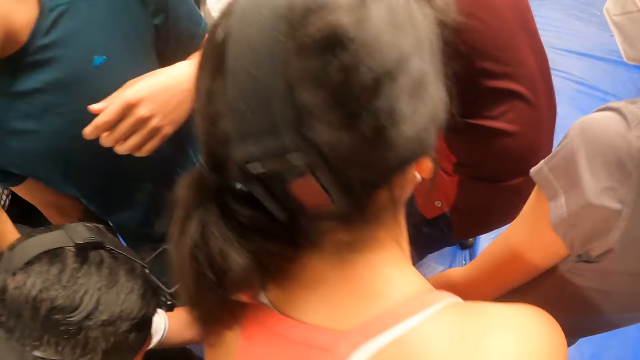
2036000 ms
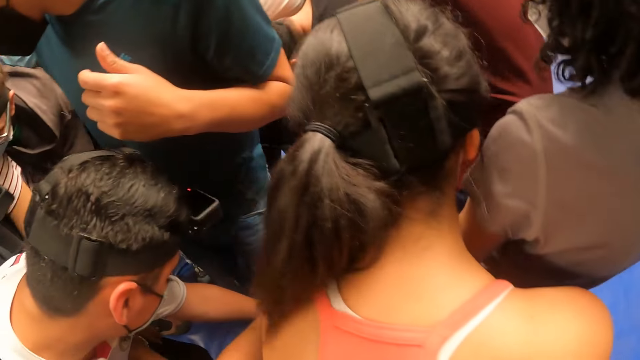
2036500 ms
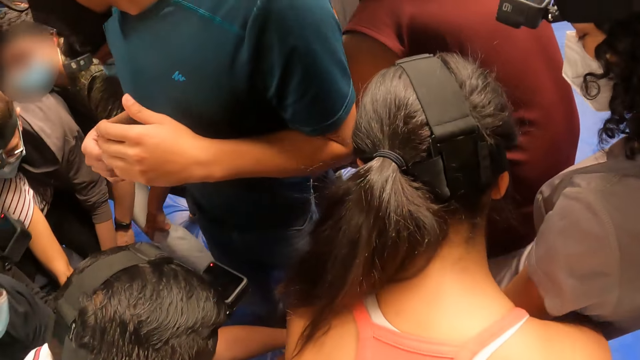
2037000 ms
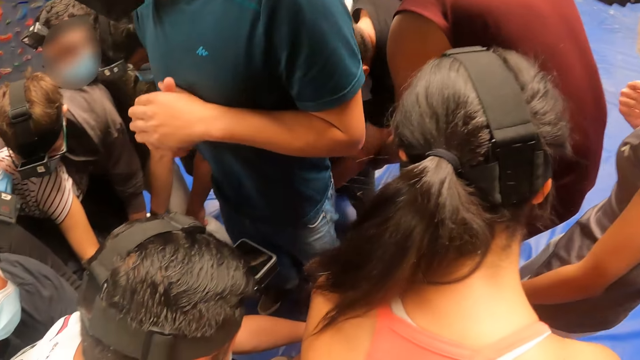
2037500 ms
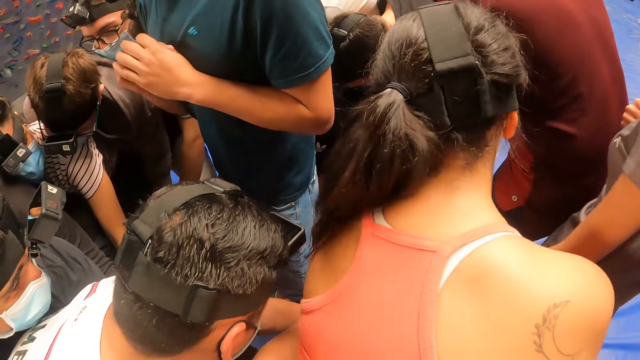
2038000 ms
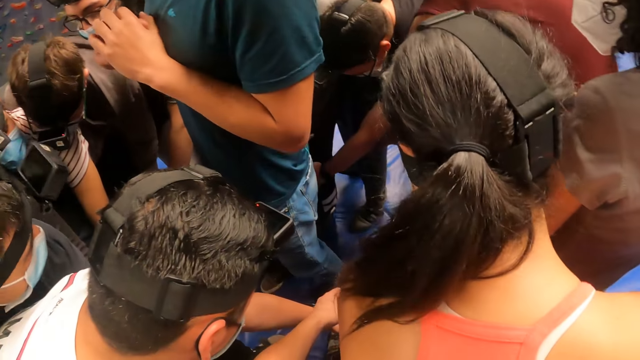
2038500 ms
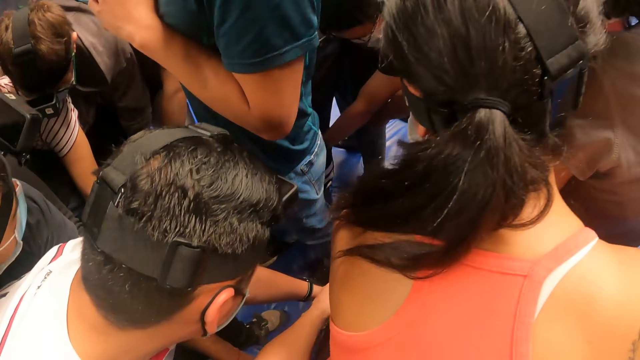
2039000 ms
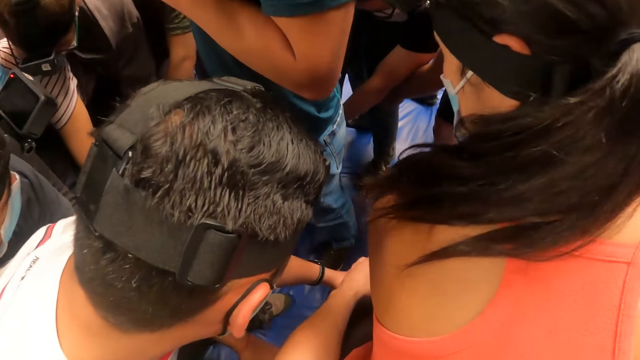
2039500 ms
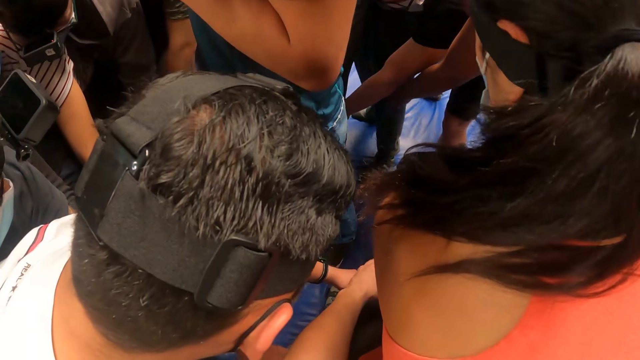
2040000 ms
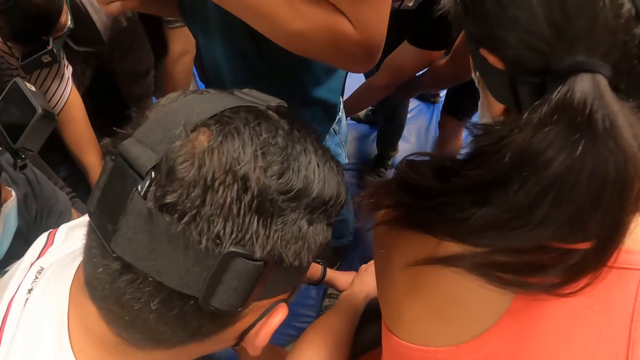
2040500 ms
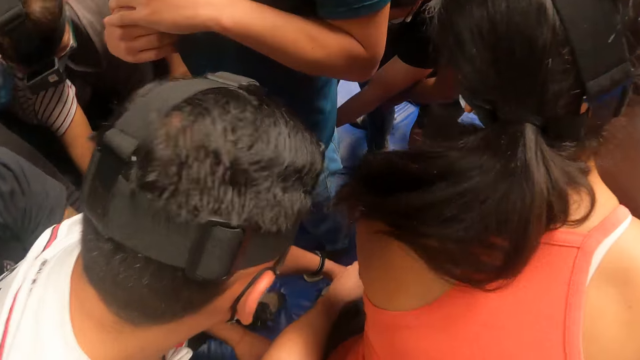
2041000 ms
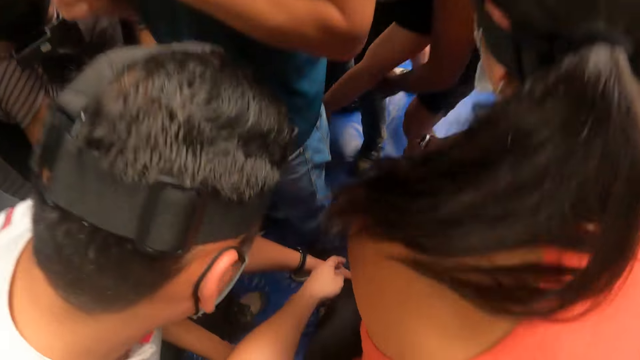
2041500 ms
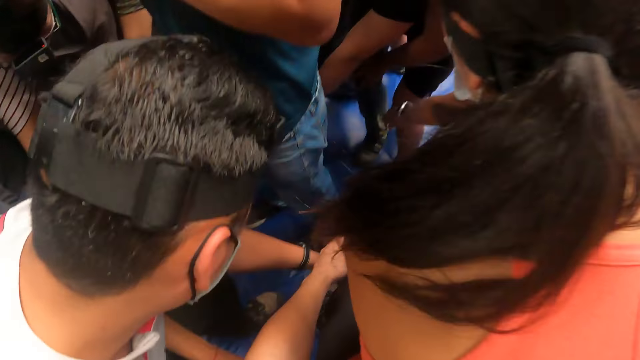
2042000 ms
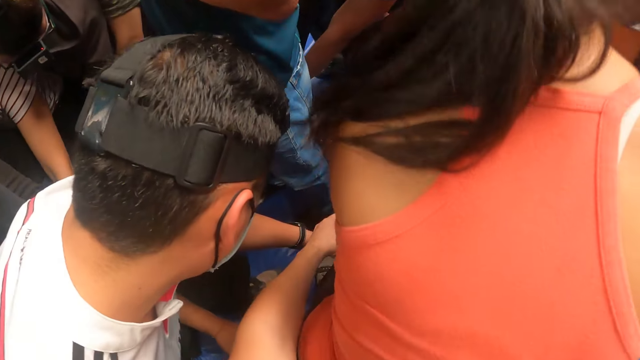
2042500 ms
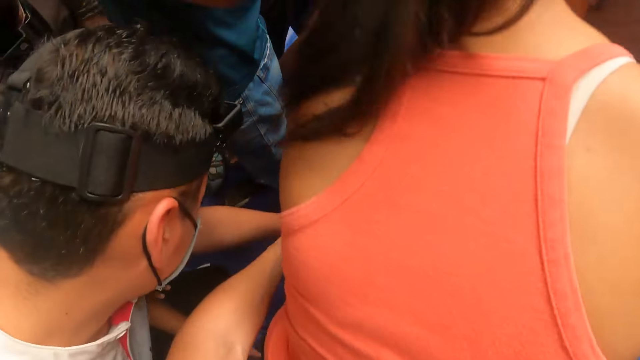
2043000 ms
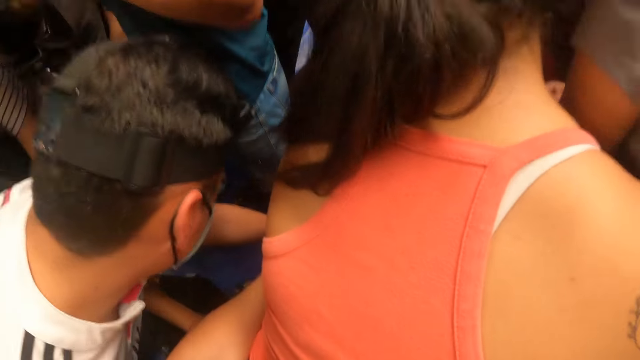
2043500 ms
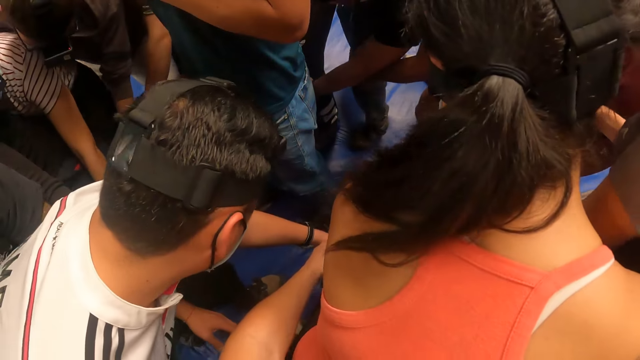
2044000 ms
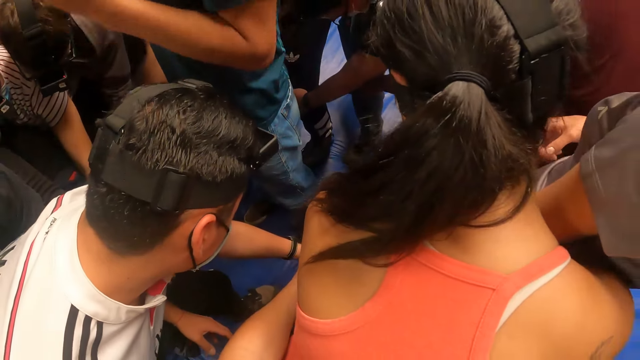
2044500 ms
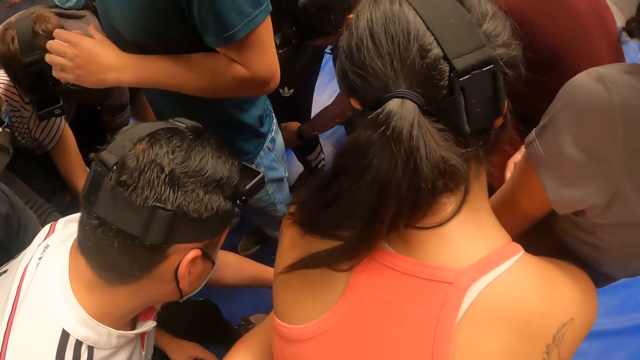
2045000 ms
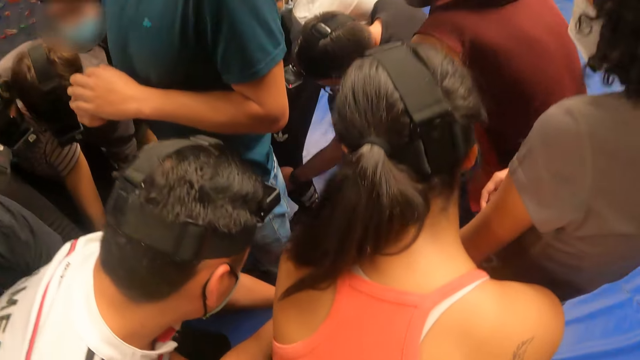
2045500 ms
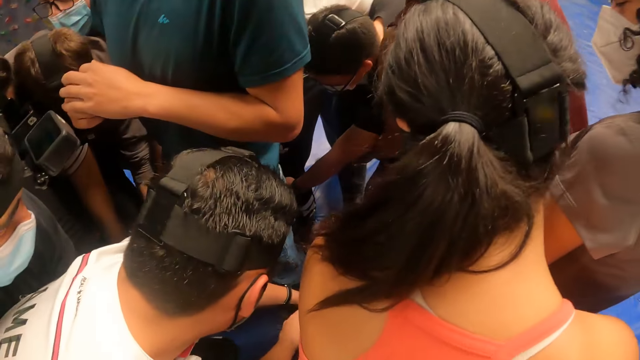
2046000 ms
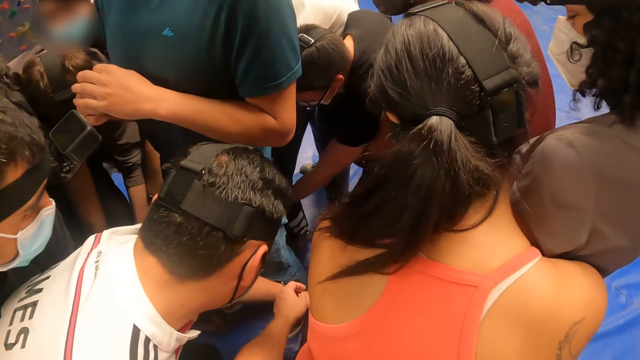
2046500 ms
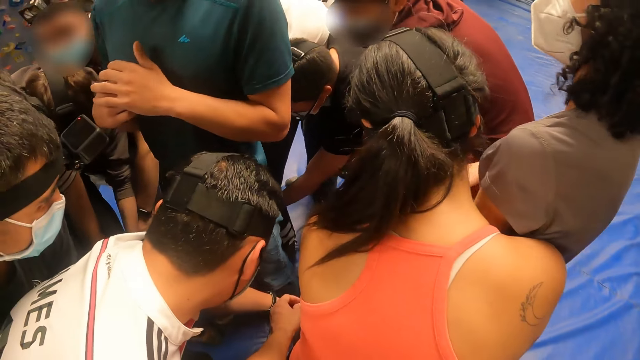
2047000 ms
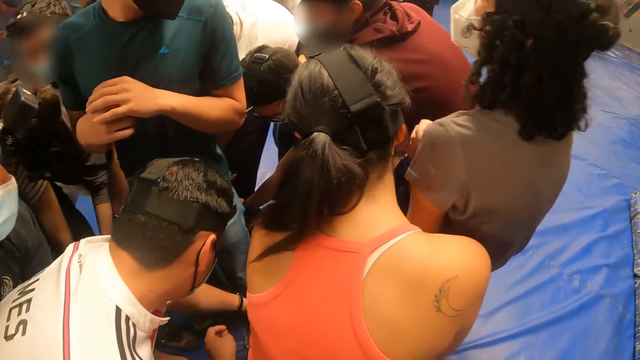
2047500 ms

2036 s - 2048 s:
The camera wearer jumps in the line.

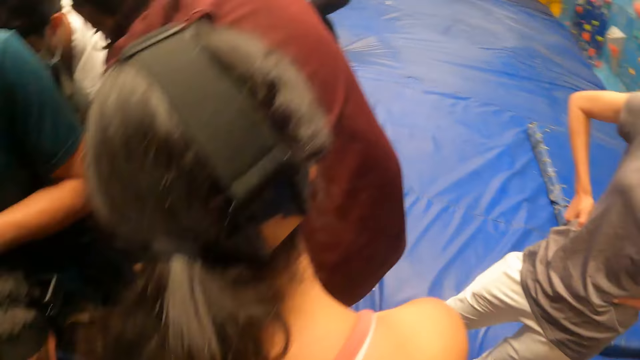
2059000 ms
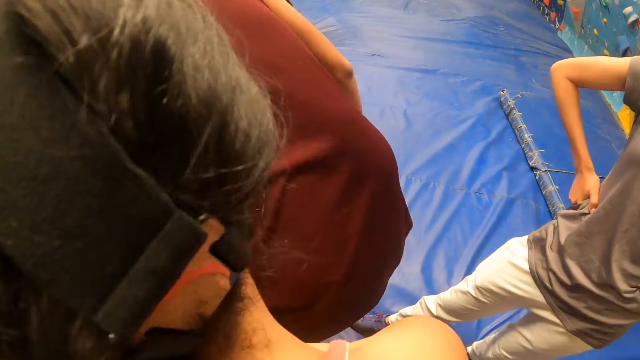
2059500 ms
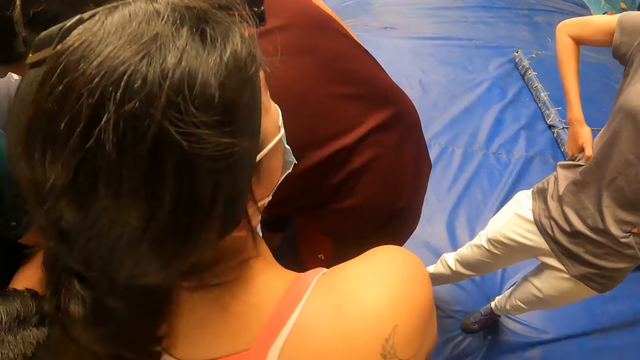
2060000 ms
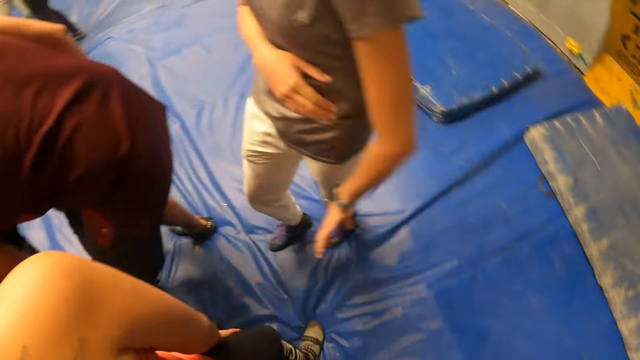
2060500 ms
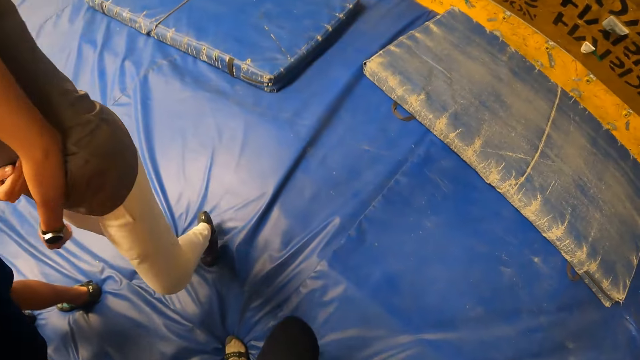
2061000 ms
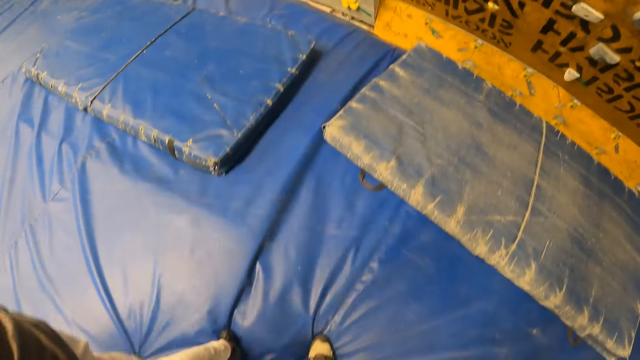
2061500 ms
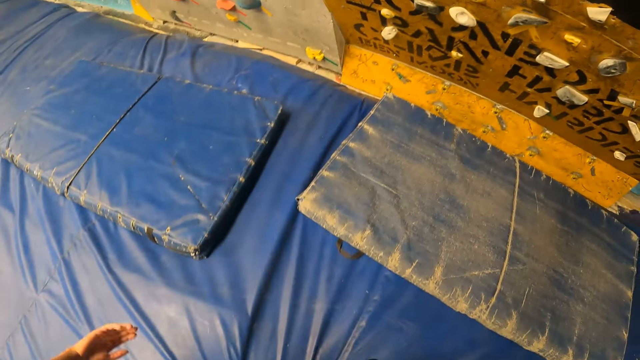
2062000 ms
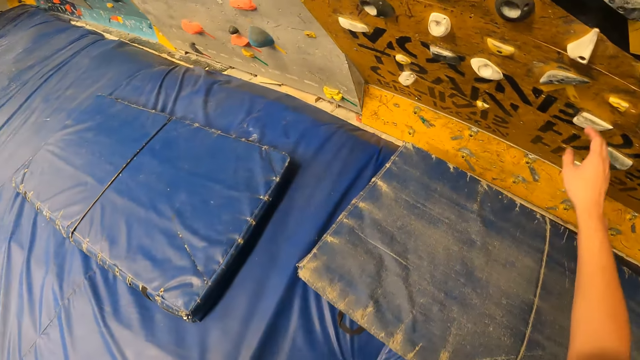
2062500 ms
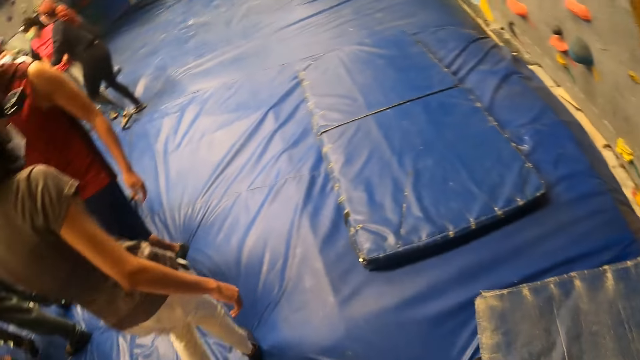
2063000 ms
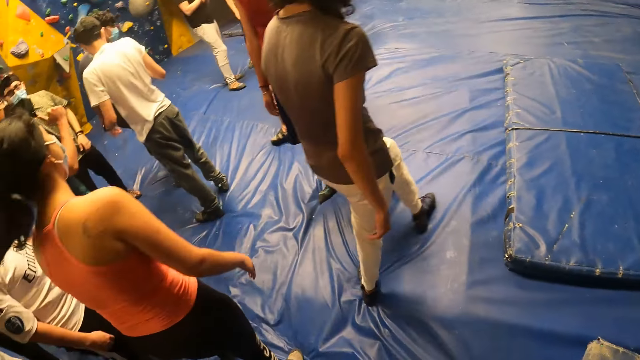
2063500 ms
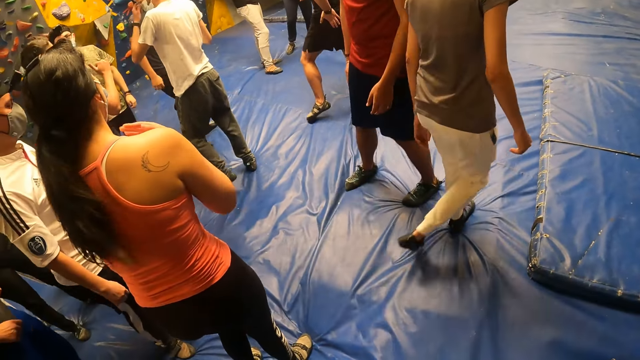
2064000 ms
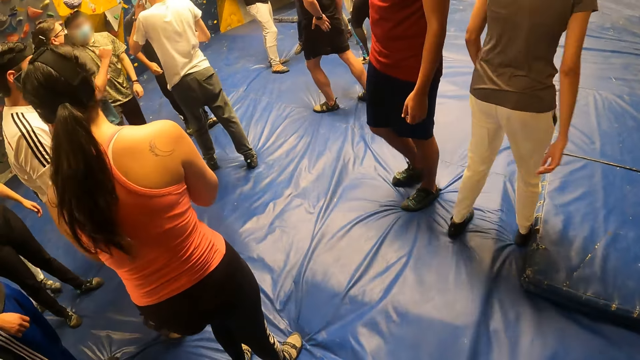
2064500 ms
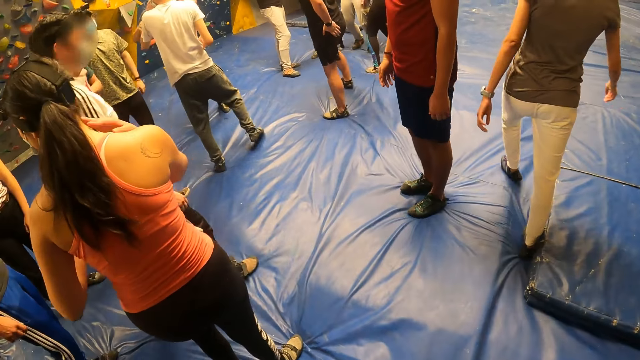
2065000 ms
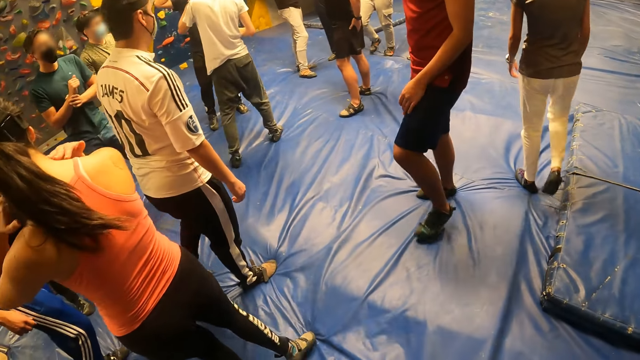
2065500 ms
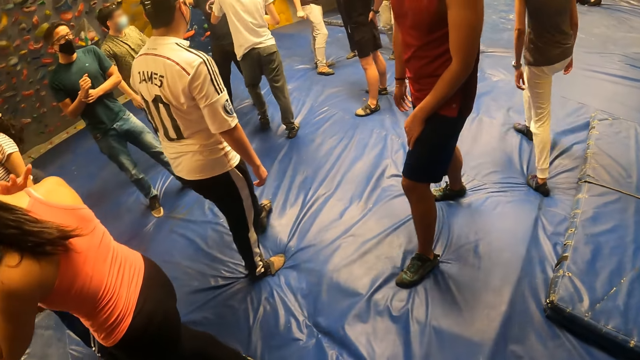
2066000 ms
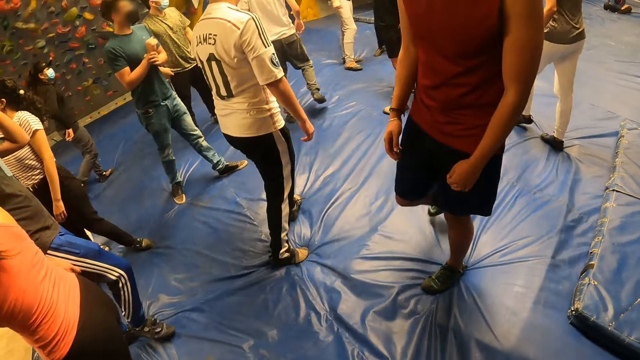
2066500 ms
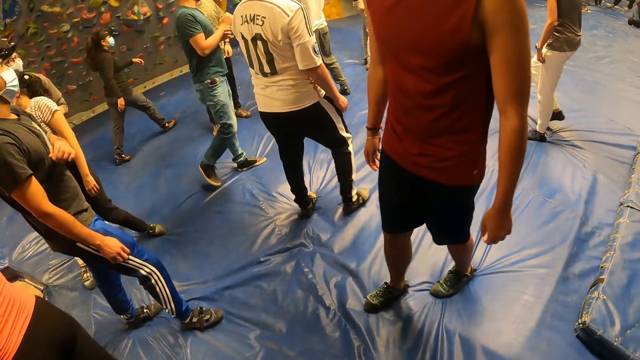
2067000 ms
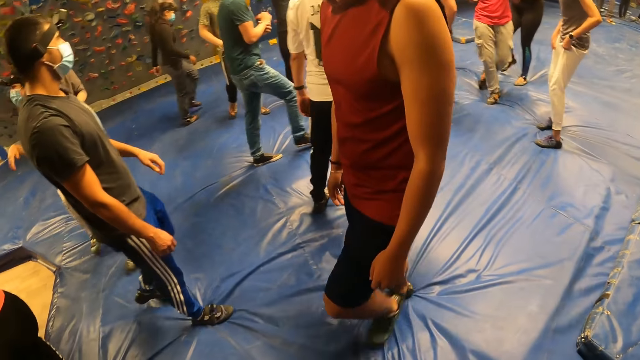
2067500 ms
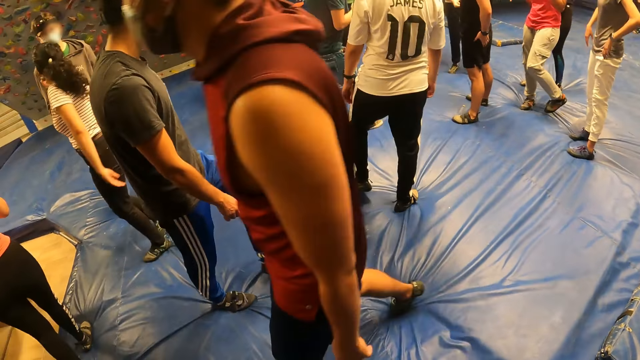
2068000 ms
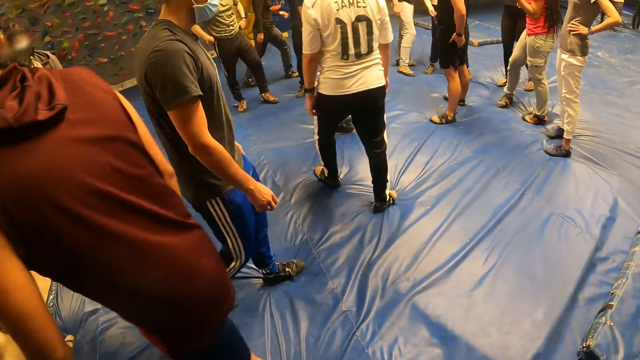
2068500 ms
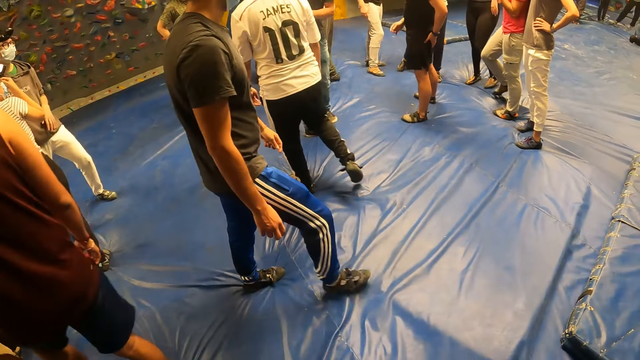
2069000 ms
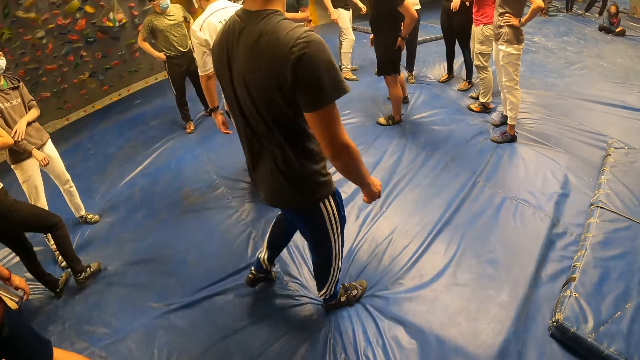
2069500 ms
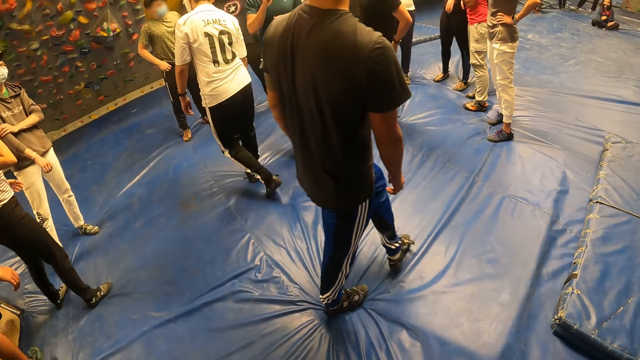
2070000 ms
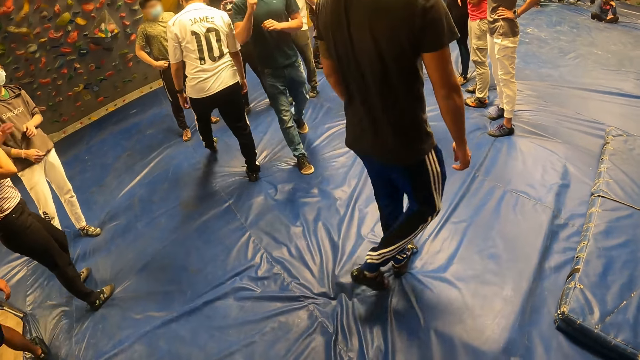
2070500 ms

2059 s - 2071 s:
The camera wearer turns around the activity room. She walks towards the wall. She touches the wall with her right hand. She grabs a stone on the wall. She turns along the activity room.
